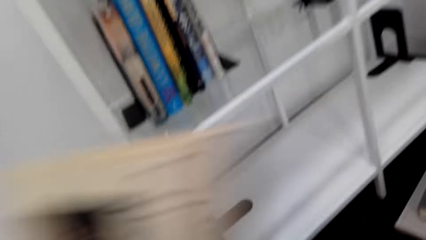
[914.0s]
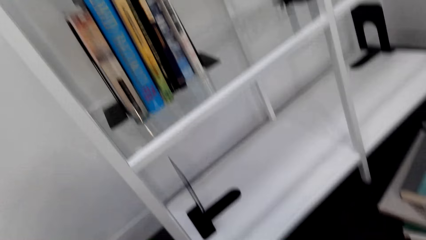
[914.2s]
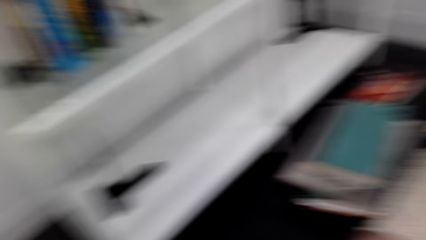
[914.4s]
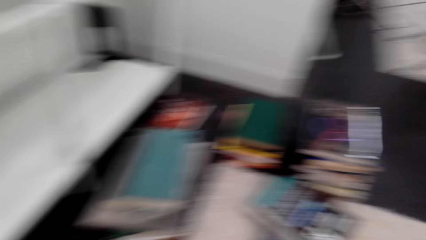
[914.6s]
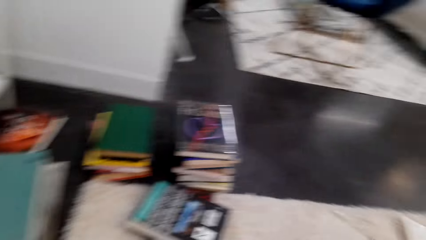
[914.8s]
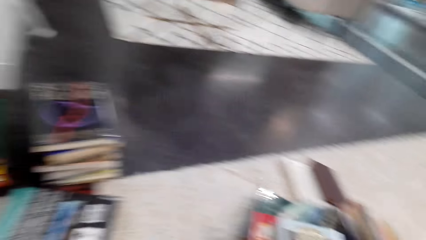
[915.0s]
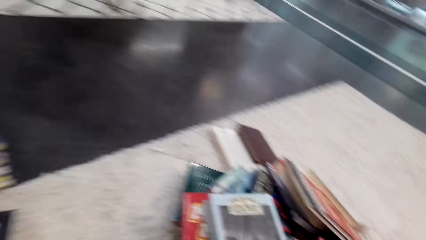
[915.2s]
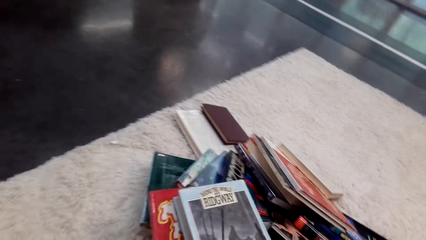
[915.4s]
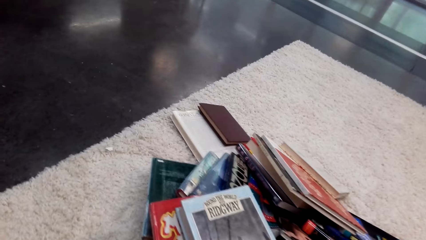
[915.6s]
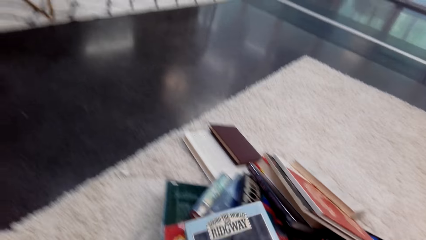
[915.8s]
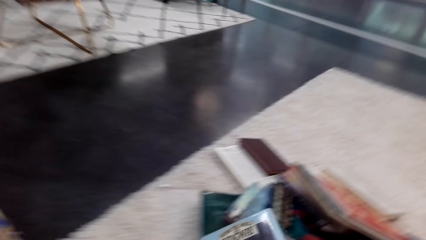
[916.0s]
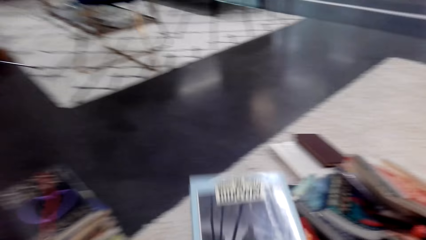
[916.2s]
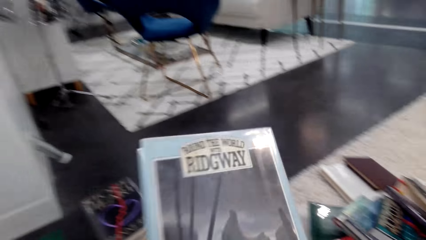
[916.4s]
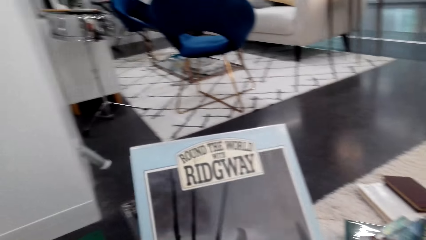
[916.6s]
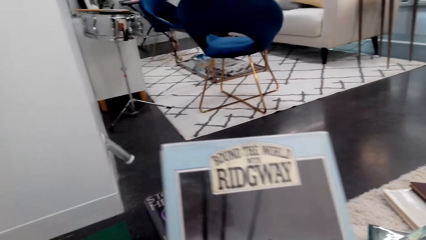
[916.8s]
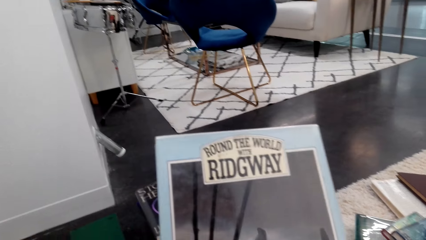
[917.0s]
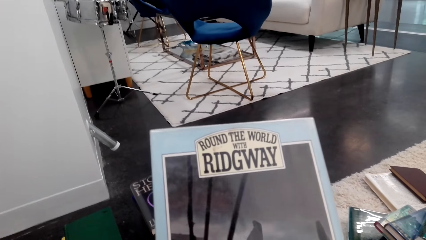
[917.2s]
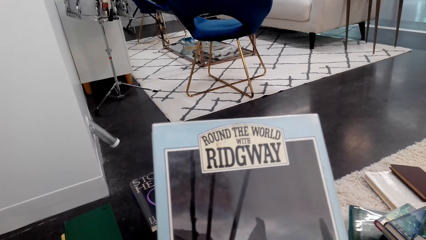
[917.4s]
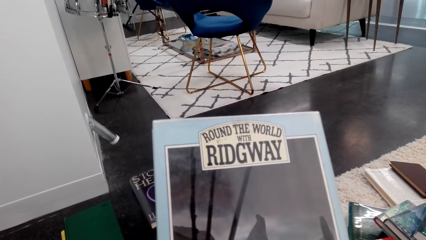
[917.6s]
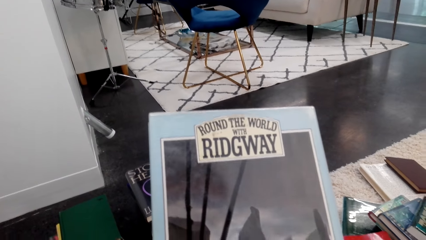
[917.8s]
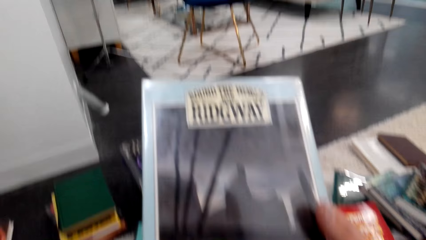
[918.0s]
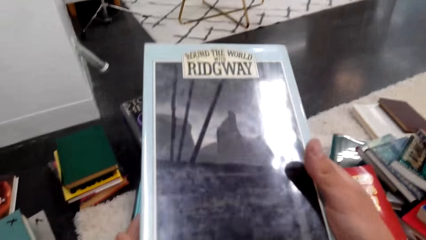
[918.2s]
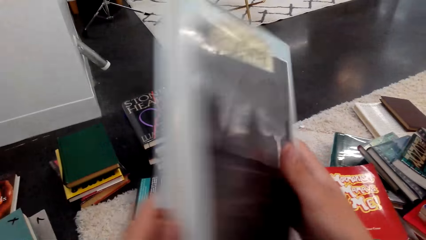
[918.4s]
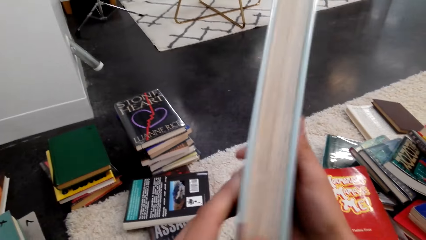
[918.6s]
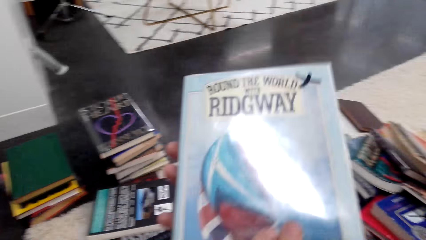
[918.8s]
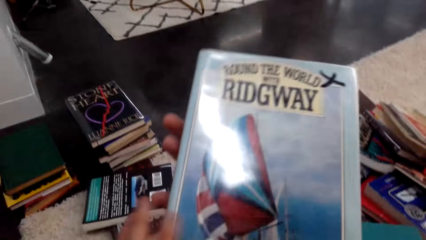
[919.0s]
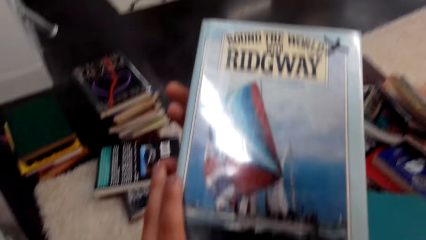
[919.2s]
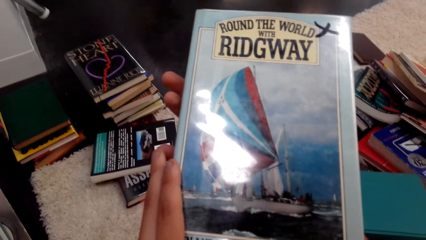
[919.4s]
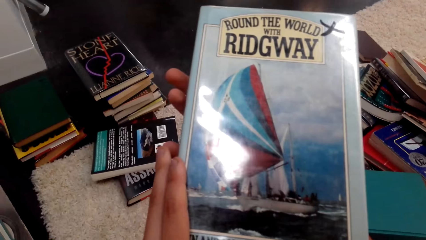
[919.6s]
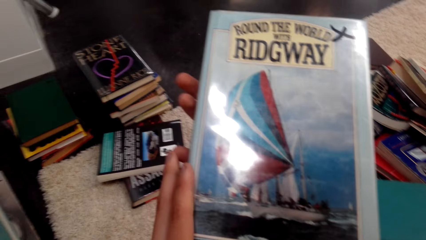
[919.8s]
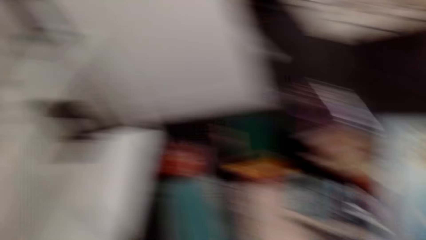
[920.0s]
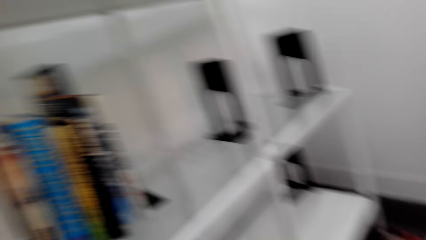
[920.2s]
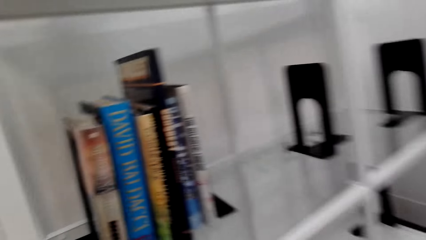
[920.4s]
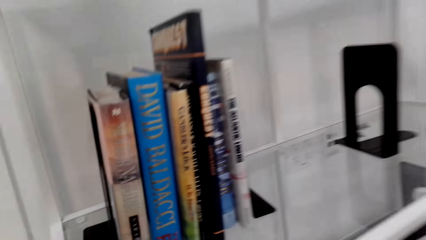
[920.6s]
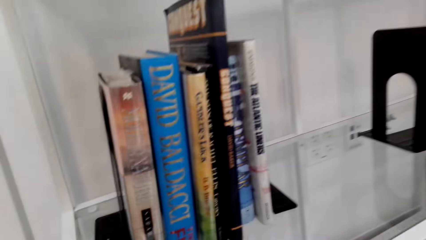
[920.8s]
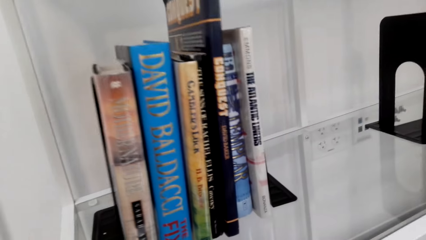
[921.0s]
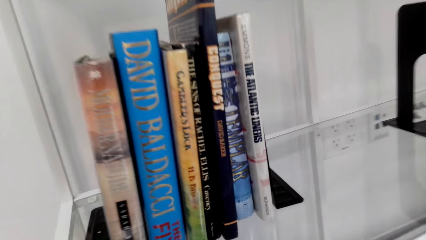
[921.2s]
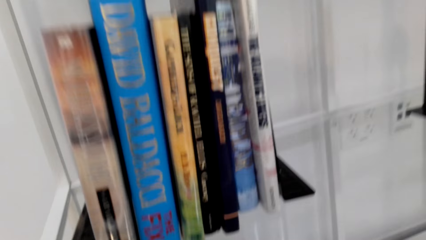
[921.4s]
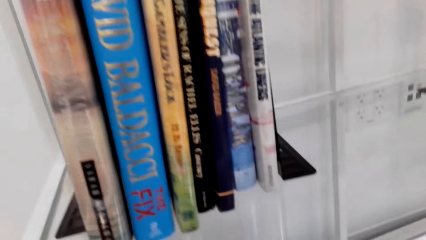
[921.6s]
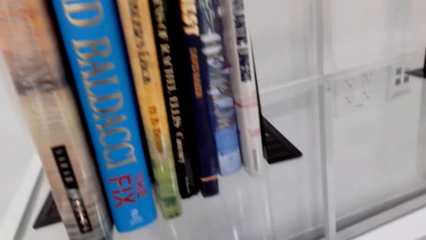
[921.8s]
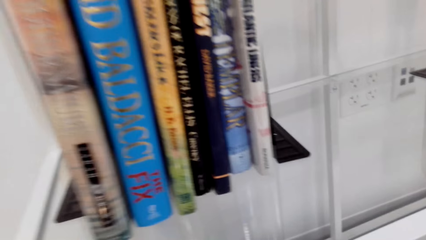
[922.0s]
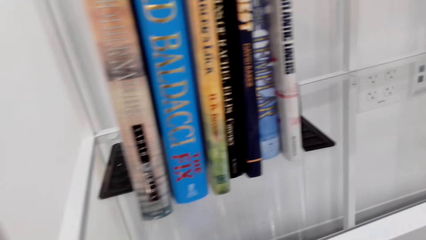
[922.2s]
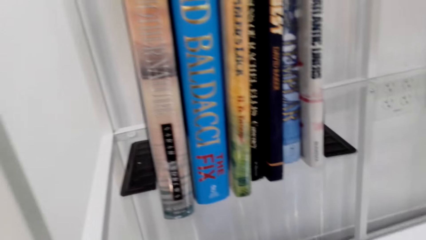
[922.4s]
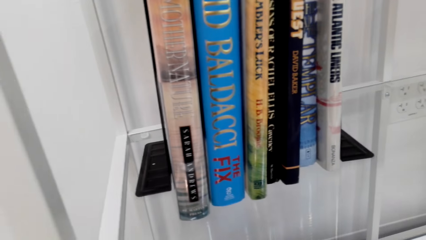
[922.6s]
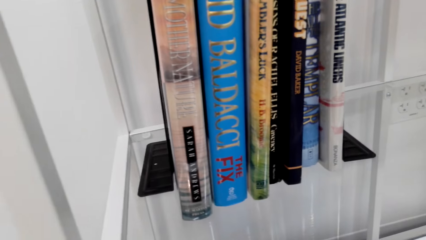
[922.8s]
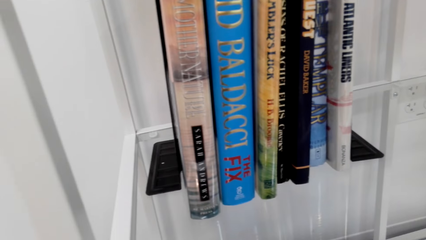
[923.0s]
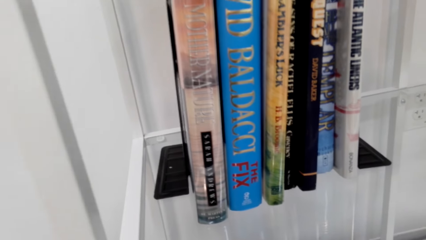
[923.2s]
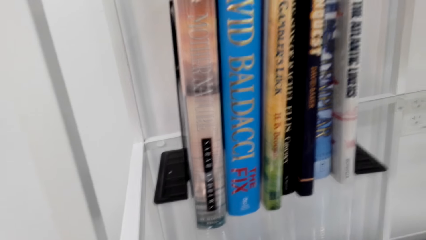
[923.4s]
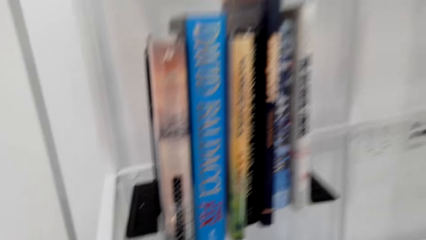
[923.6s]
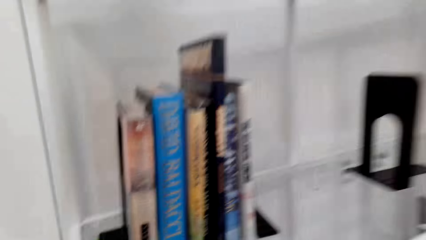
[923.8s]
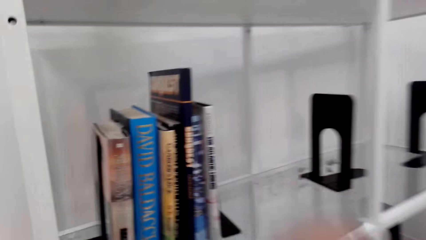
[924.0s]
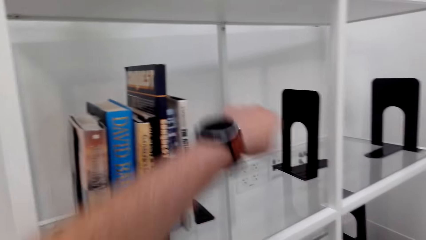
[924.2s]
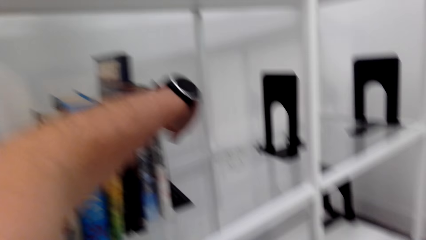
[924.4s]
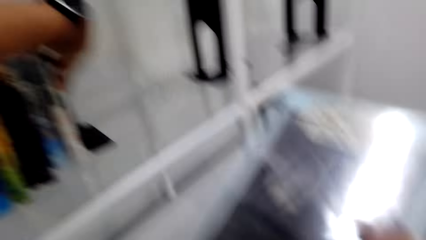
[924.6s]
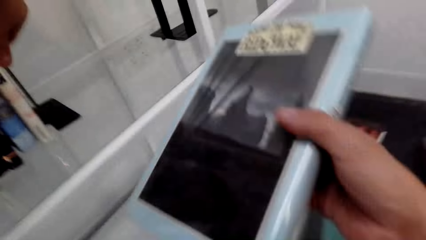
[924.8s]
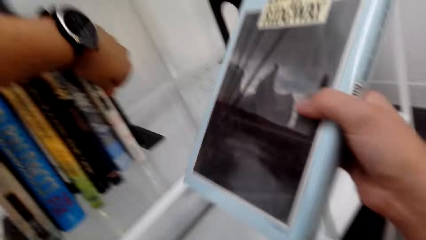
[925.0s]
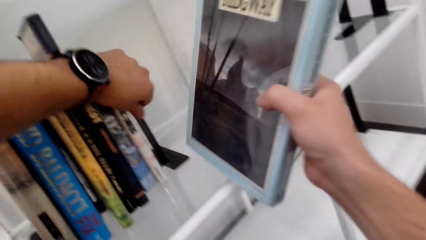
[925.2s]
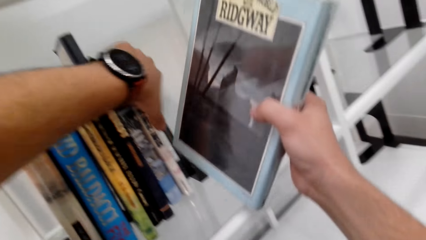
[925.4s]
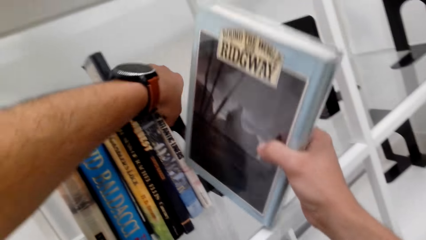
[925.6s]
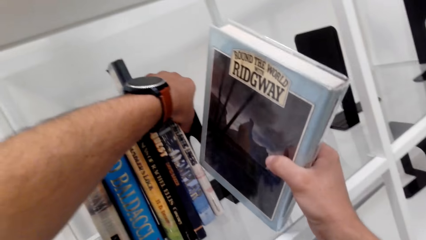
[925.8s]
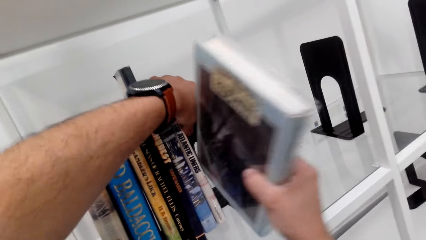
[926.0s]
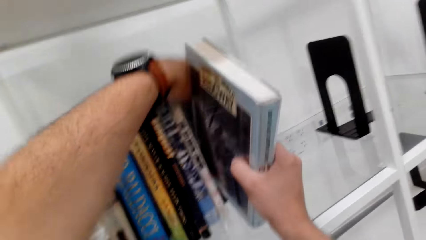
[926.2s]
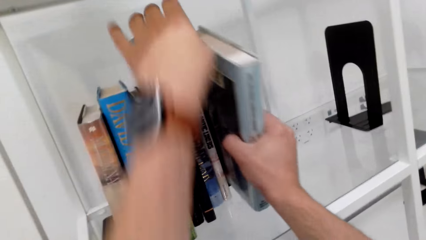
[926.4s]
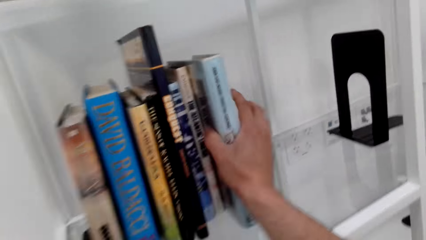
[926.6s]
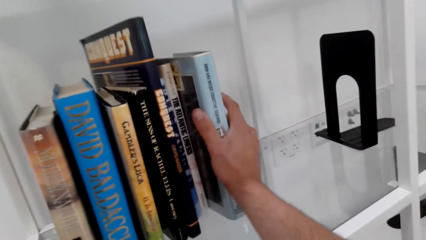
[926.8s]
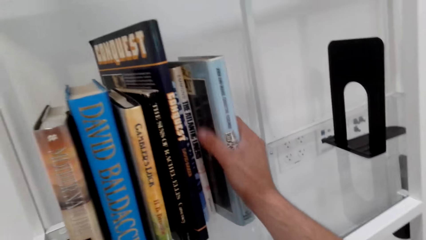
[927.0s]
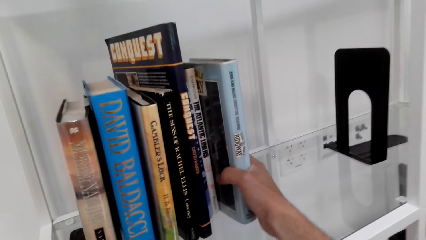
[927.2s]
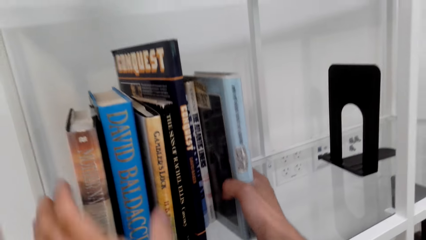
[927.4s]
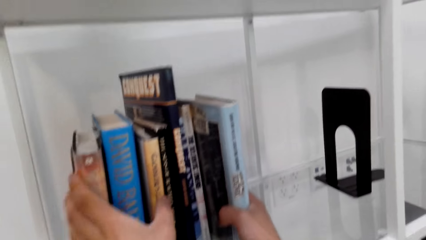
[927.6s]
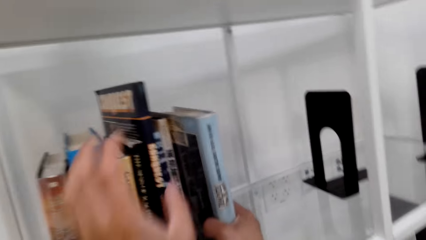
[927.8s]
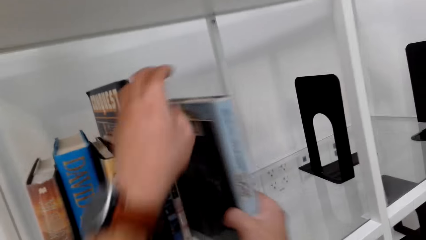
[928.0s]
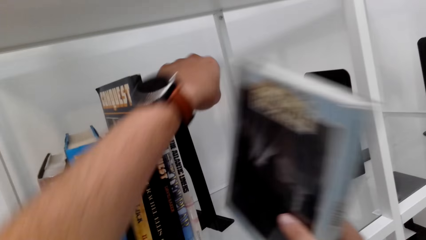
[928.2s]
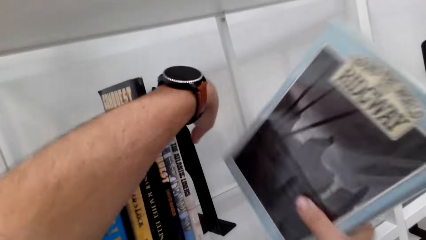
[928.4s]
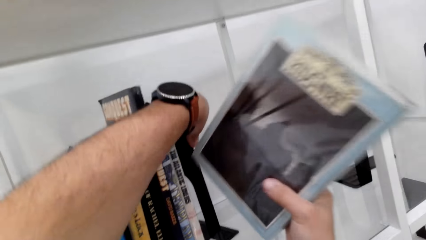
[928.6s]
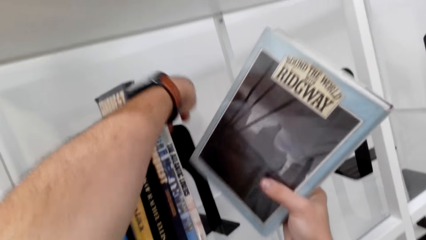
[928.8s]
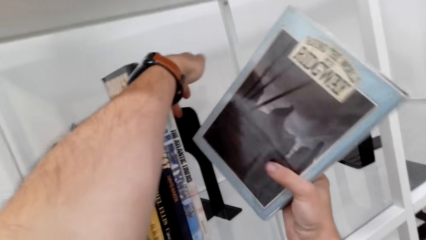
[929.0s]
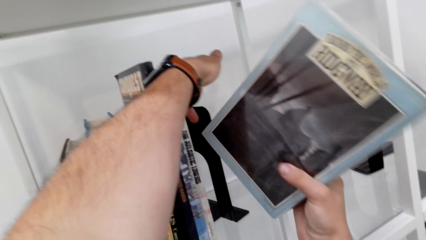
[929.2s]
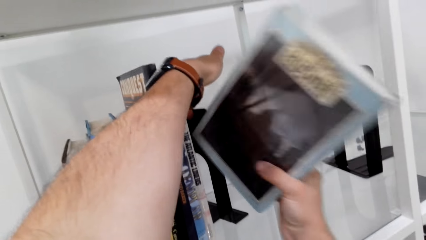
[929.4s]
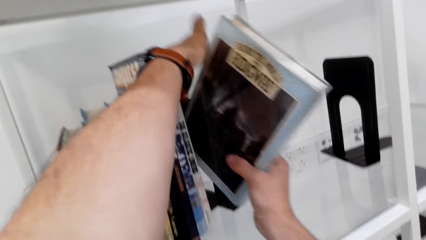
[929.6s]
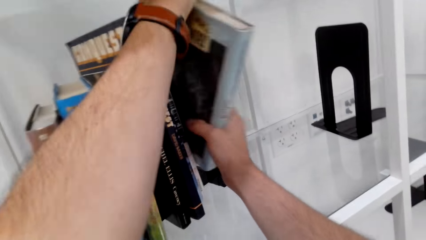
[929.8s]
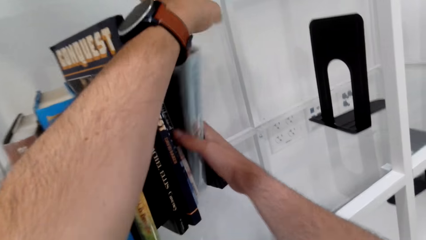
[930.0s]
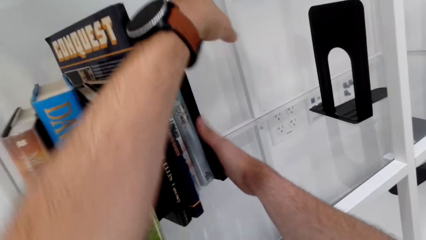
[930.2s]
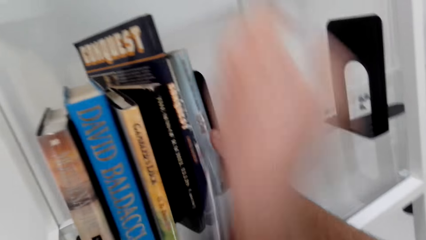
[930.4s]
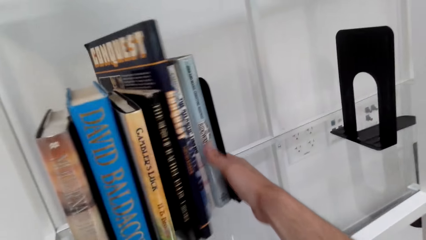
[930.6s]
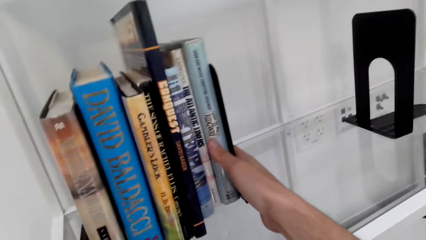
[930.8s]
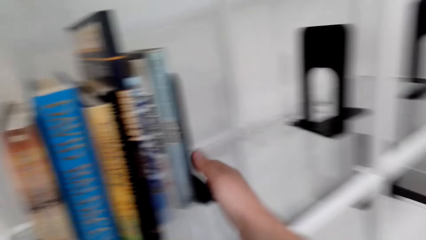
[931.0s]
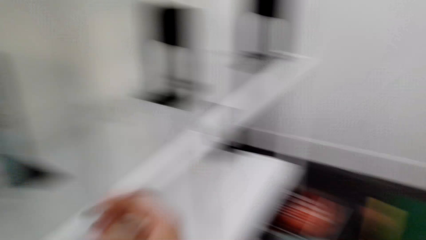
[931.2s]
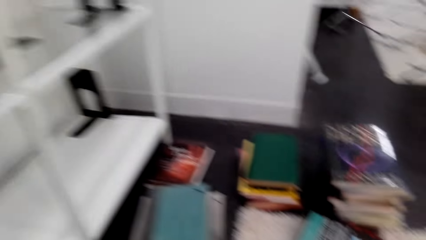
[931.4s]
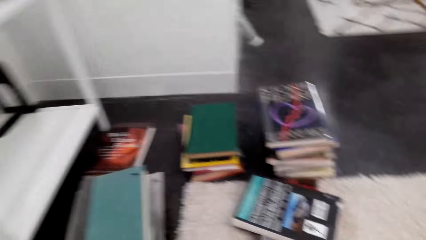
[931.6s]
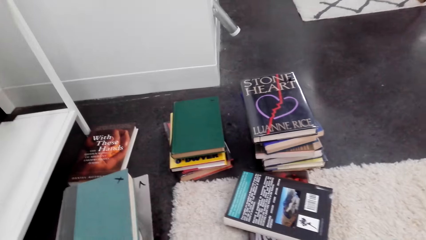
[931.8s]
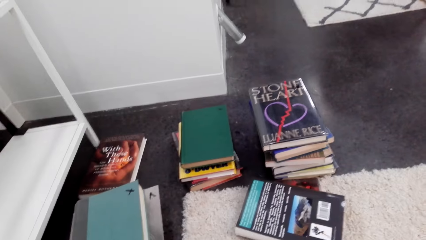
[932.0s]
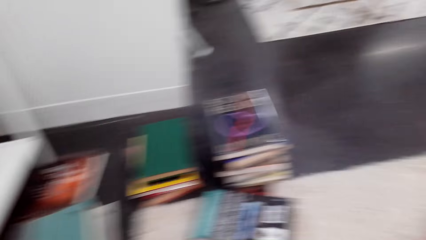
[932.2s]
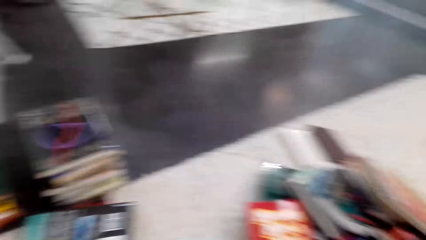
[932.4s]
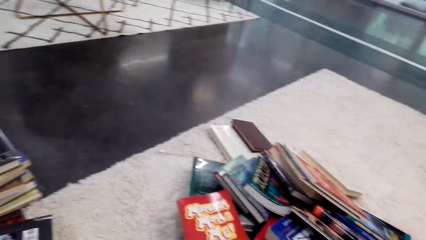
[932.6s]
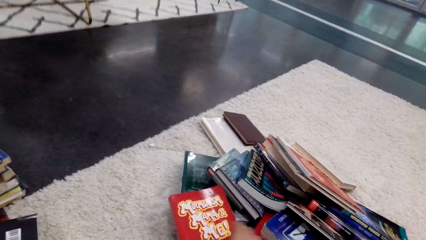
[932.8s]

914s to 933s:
The camera wearer drops a book on the floor. They pick up a book. They arrange the novel in the shelf. They put the book on a shelf. They put the book on the shelf again.
